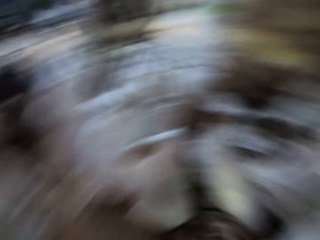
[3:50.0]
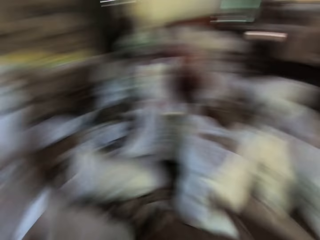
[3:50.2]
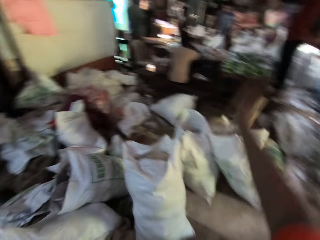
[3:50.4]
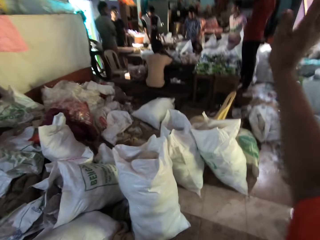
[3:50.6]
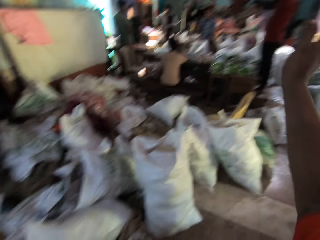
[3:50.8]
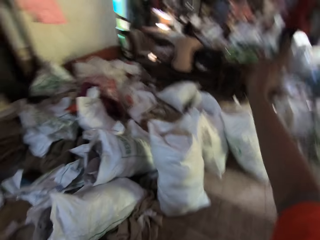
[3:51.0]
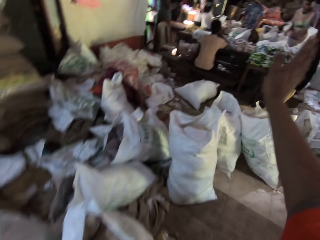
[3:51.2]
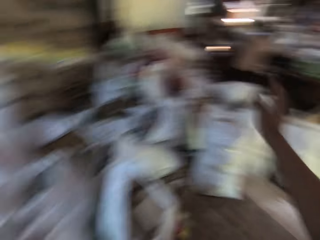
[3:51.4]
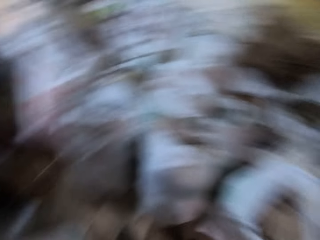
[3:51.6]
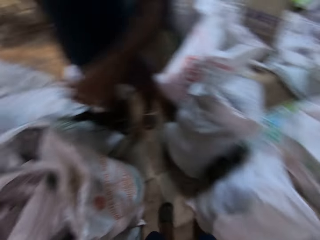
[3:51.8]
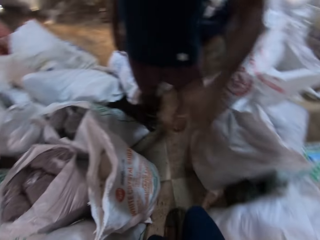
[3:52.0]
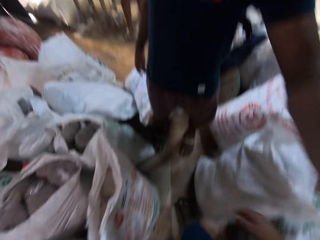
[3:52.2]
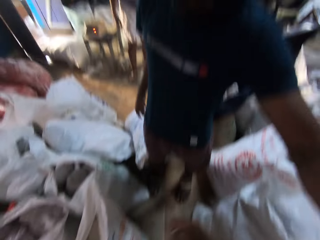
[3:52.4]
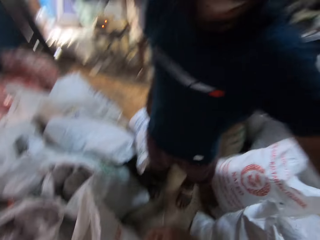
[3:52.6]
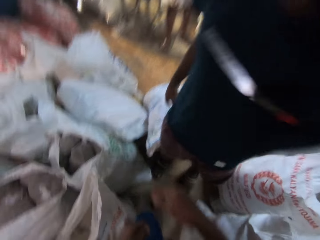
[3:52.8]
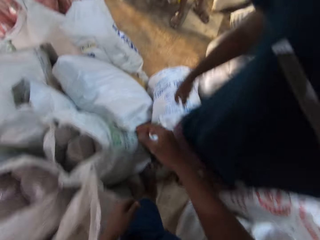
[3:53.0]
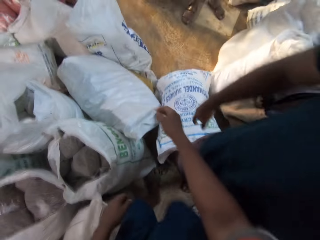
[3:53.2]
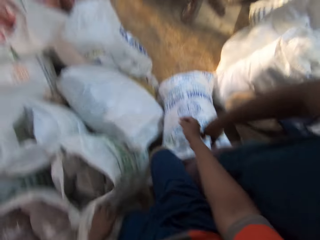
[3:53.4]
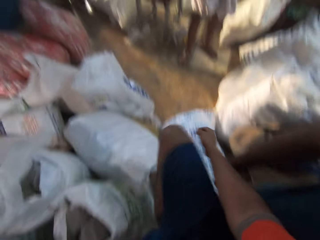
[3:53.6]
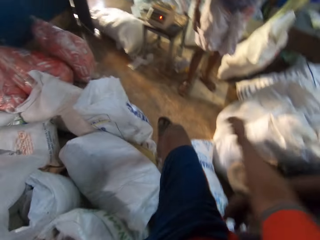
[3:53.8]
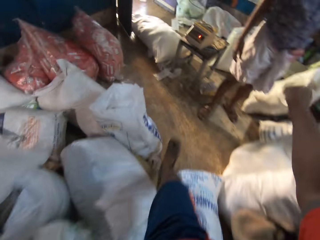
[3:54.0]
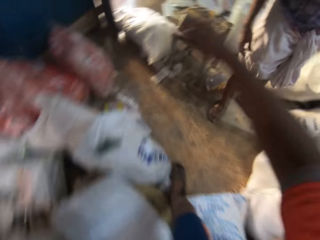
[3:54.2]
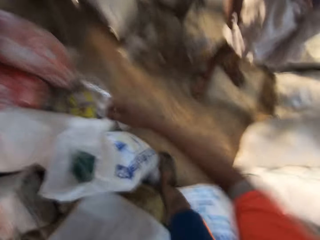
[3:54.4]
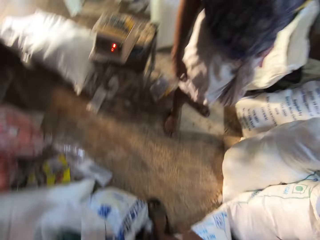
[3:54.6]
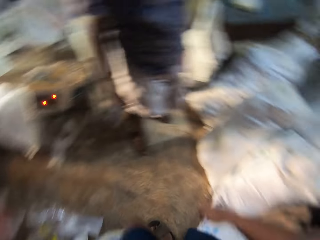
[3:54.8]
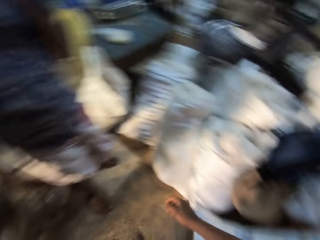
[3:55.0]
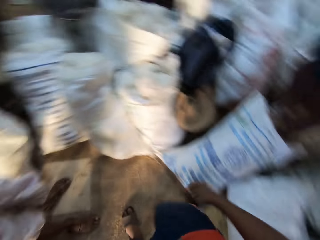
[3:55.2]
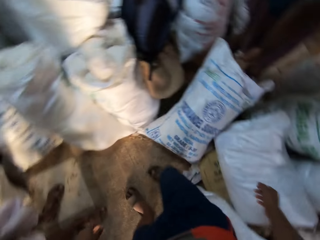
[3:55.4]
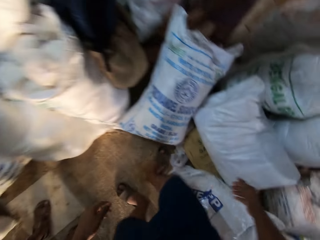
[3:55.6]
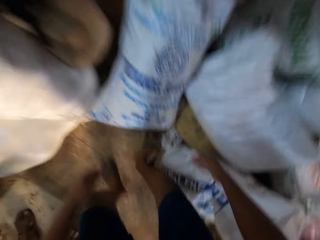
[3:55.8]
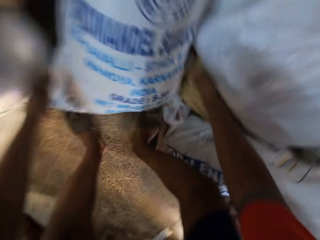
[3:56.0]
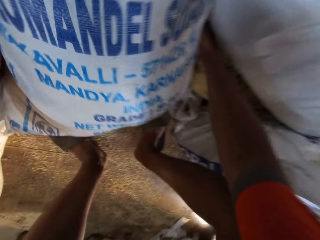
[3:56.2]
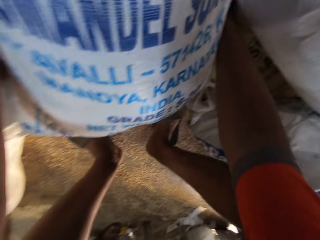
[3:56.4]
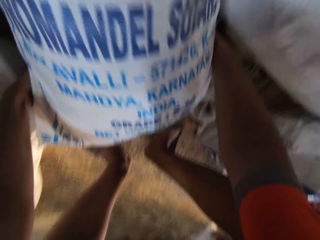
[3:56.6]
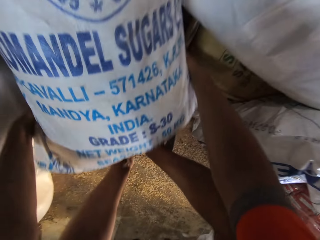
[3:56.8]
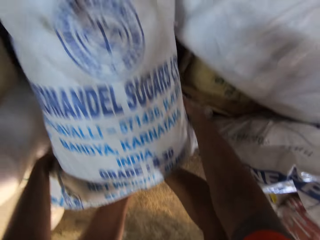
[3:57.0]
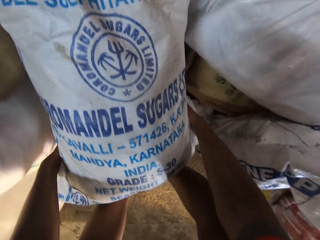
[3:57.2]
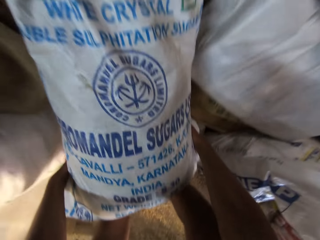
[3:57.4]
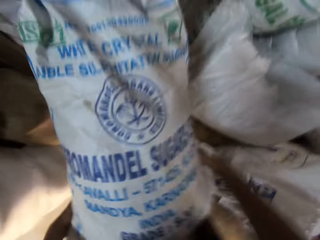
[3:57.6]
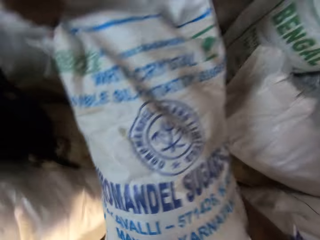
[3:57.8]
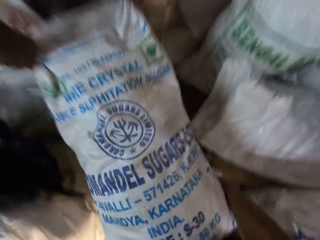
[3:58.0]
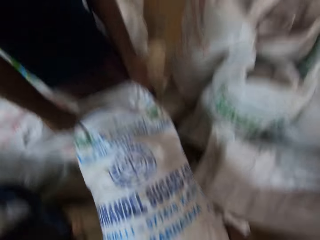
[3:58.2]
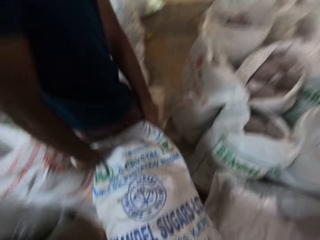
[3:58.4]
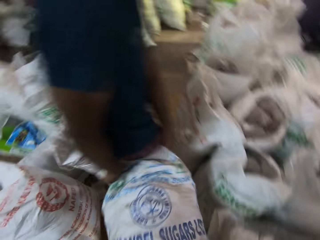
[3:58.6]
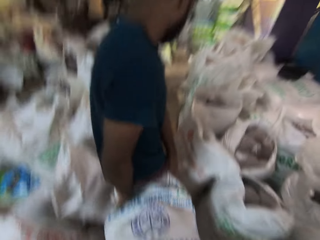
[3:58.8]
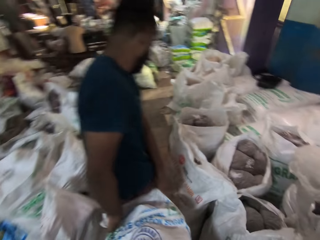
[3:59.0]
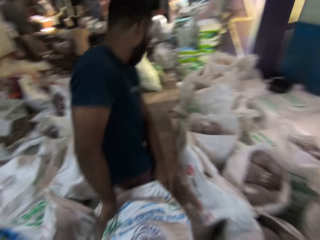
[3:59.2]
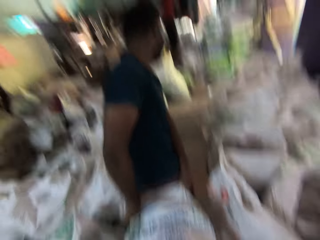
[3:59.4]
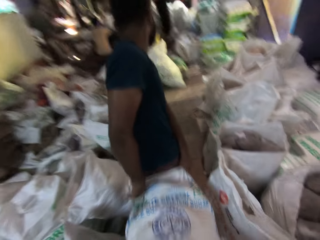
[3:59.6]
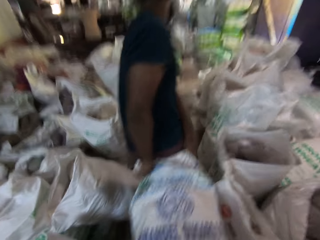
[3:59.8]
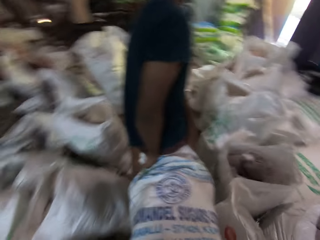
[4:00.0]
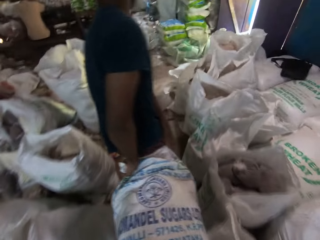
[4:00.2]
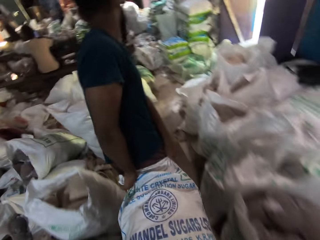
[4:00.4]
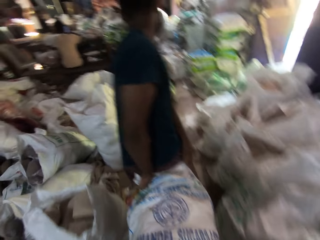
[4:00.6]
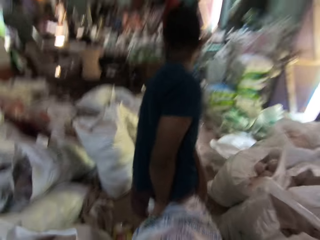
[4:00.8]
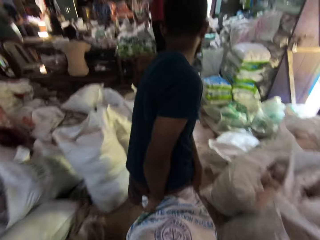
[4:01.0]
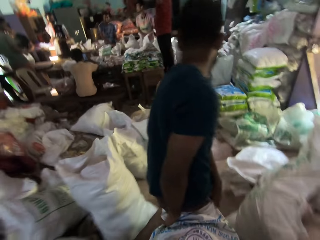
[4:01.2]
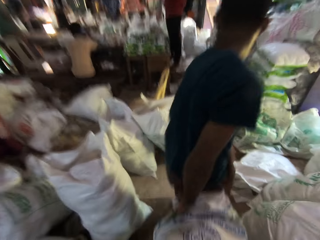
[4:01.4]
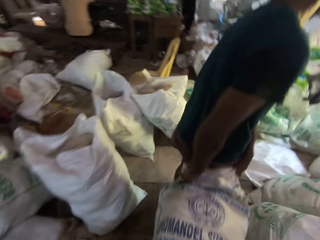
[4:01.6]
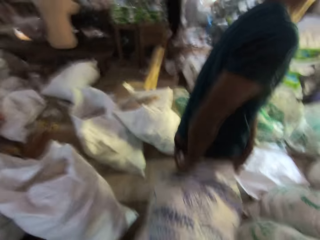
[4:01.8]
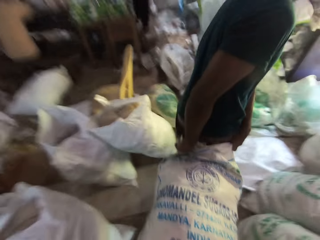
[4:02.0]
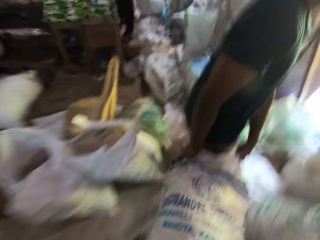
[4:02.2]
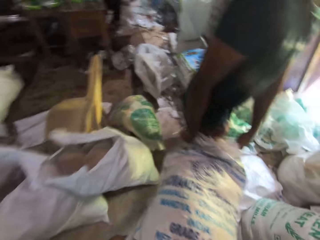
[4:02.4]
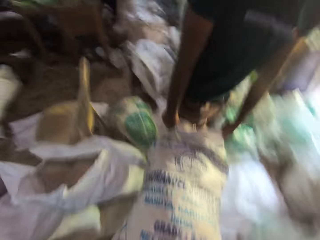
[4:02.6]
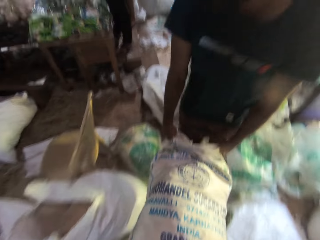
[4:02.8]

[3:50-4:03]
The camera wearer points at something. The man touches the camera wearer with his left hand. The camera wearer converses. He crosses a bag of wheat on the ground with his right leg. He walks inside the house. He lifts the bag of wheat from the ground with both hands with the man. The man walks towards the table with the bag of wheat in both hands. The camera wearer walks towards the table with the bag of wheat in both hands.

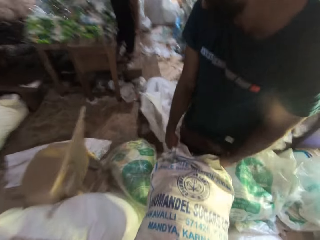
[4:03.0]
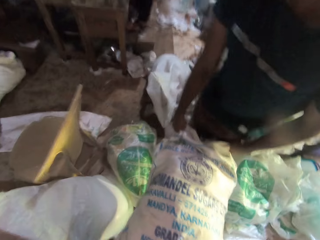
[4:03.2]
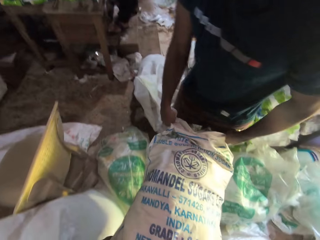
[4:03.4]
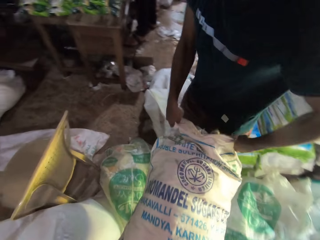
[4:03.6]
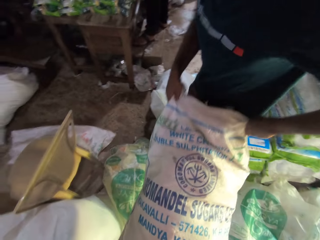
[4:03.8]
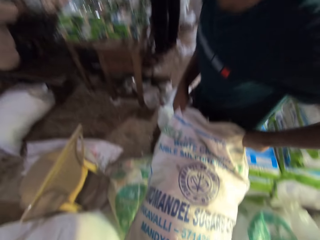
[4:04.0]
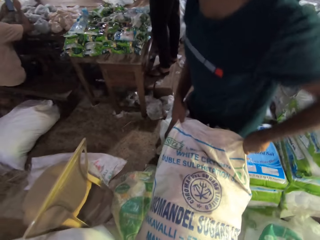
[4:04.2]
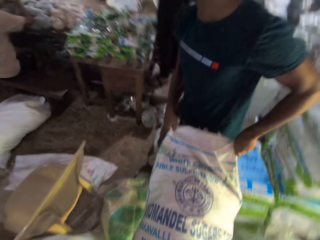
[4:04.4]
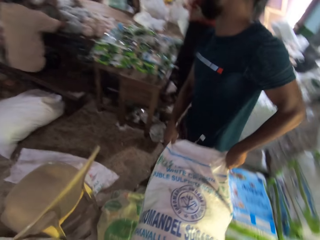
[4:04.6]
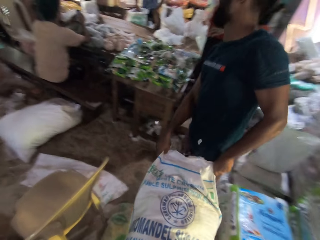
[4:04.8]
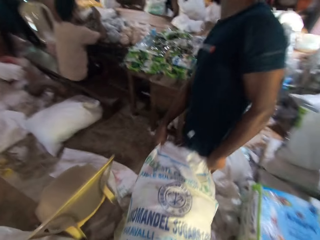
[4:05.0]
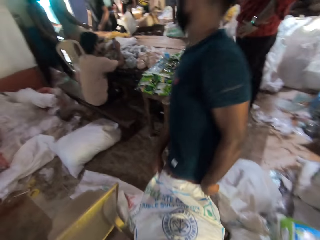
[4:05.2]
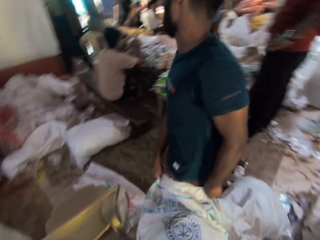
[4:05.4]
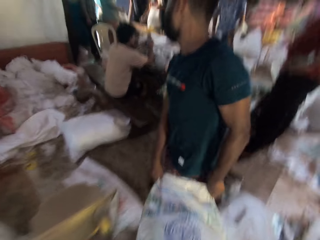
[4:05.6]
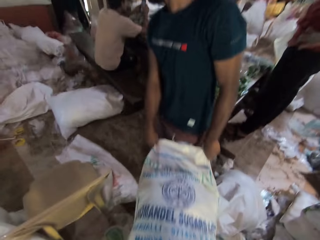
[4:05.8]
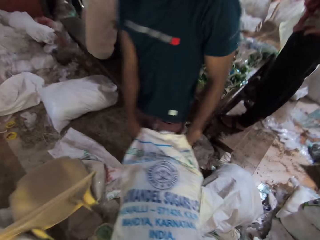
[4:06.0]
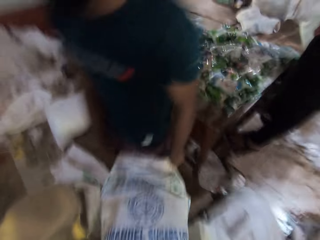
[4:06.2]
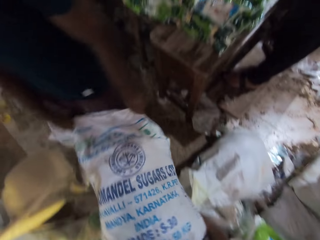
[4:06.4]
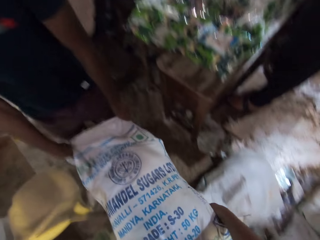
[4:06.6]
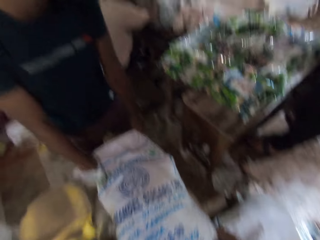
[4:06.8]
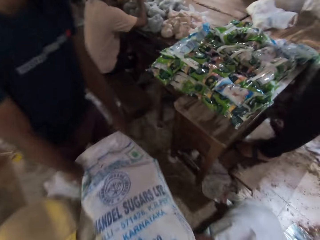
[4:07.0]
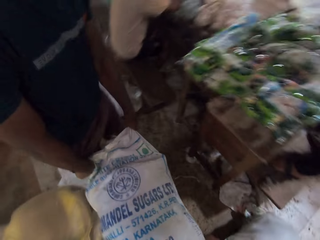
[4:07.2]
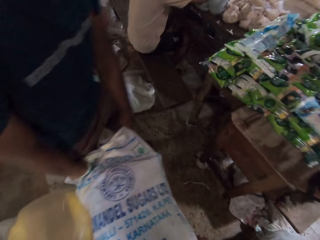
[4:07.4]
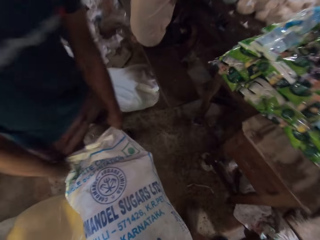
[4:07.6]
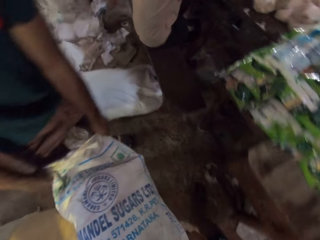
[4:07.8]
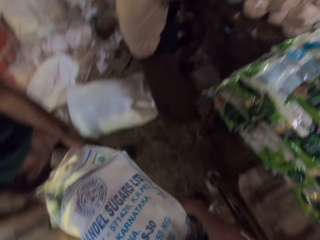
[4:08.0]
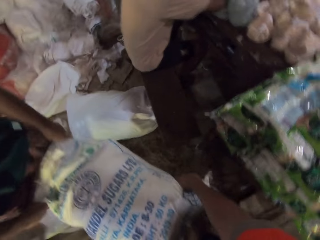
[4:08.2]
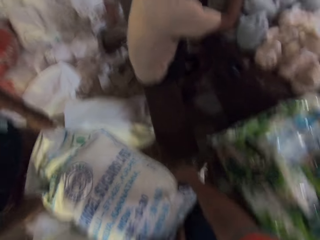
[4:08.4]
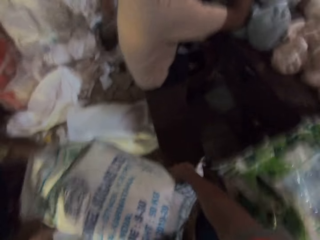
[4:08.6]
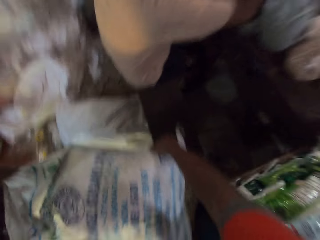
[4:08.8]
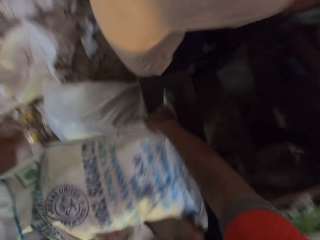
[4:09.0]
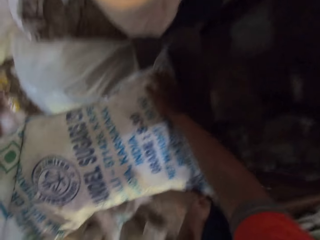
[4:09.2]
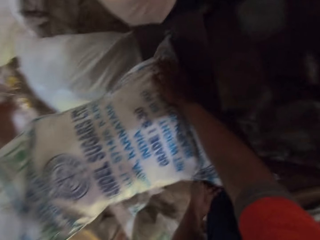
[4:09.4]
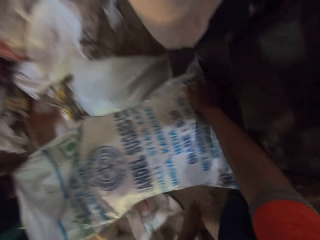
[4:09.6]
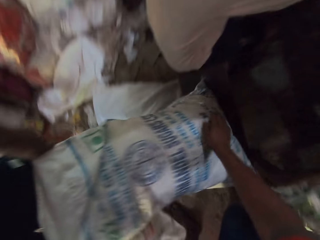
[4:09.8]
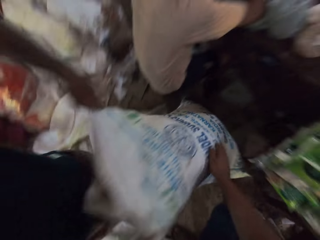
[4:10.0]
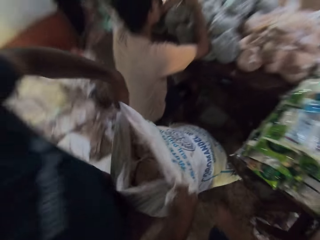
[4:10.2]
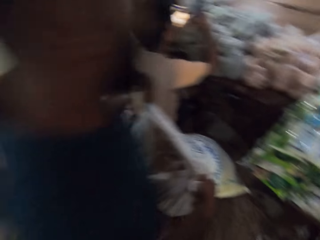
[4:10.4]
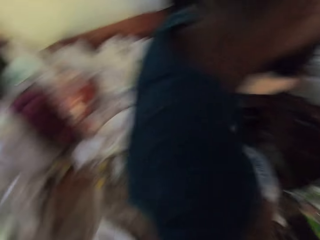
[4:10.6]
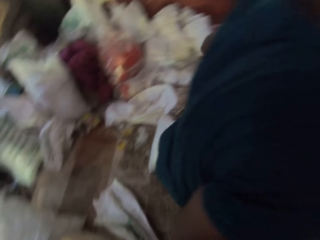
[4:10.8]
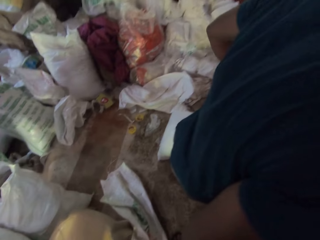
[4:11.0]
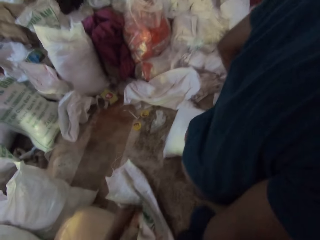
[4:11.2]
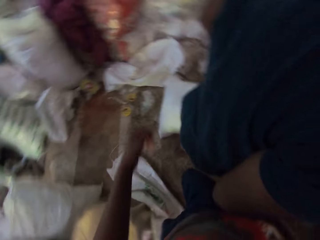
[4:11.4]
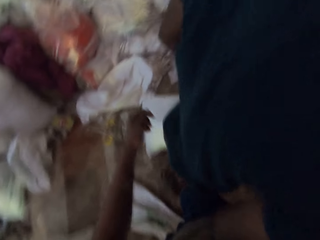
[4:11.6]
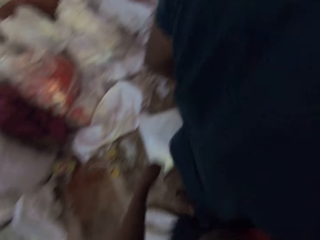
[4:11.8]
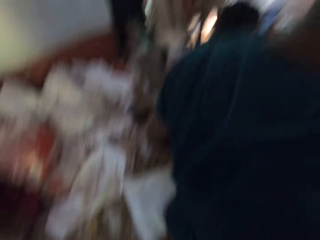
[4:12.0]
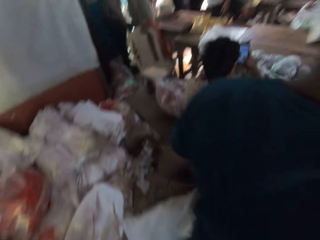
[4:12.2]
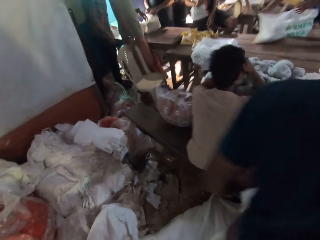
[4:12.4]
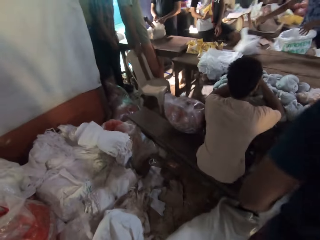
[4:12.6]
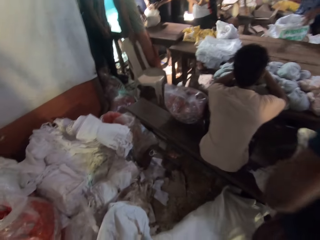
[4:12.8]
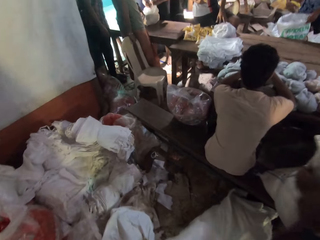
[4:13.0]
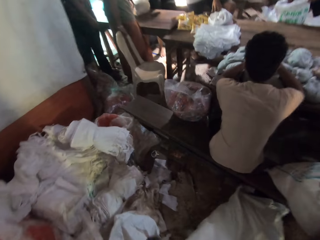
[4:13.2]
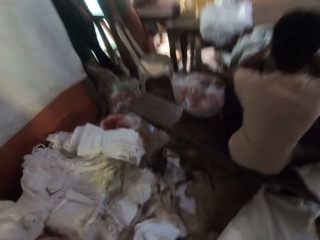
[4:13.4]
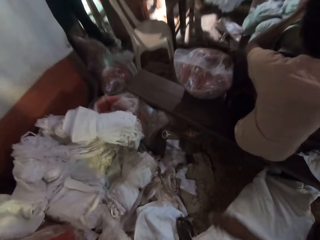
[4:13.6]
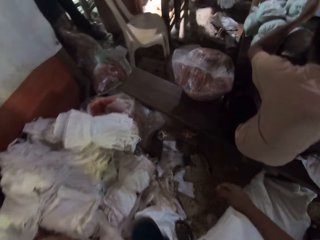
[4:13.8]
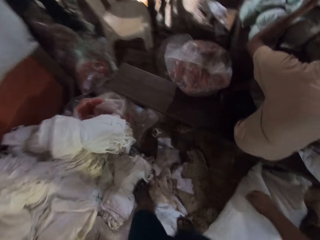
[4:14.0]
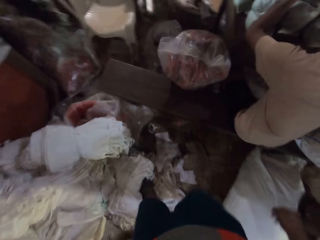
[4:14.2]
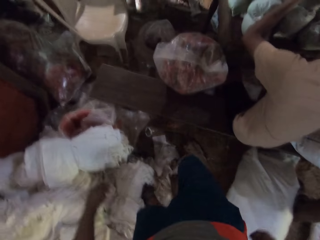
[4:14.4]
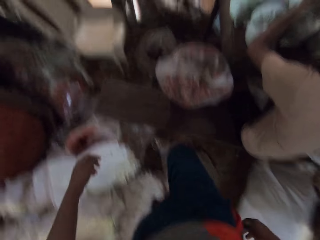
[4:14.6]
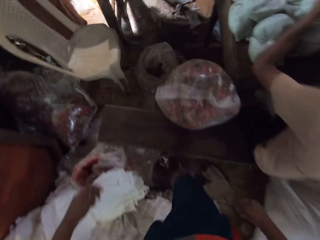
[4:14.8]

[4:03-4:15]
The camera wearer converses. They drop the bag of wheat on a bench with both hands. The man adjusts the bag of wheat on the bench with both hands. The camera wearer converses. They walk towards the table.
